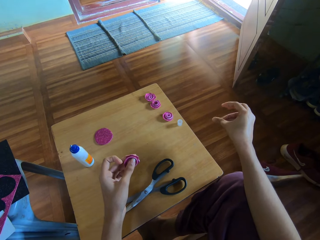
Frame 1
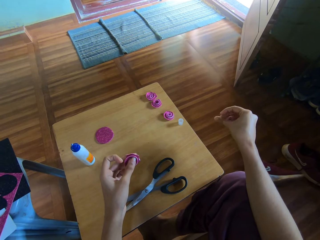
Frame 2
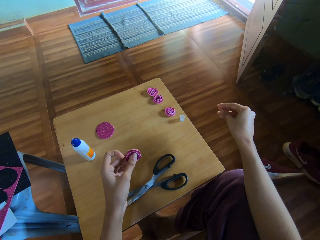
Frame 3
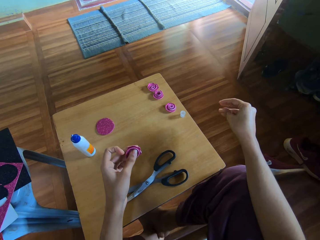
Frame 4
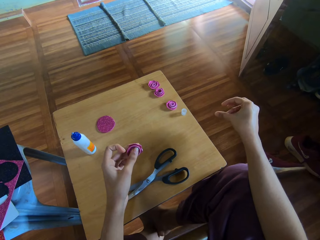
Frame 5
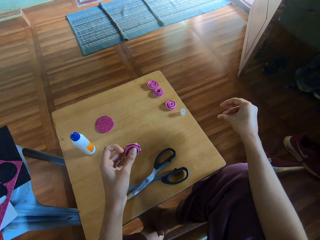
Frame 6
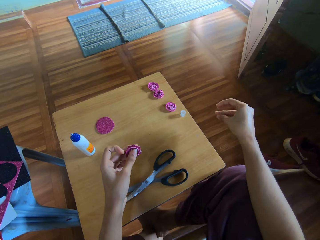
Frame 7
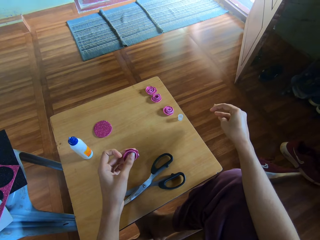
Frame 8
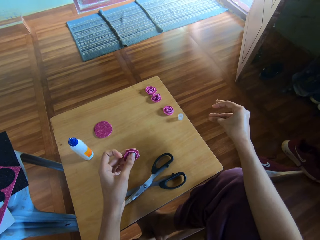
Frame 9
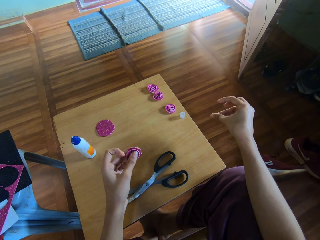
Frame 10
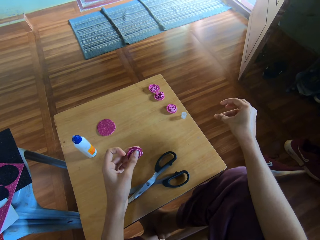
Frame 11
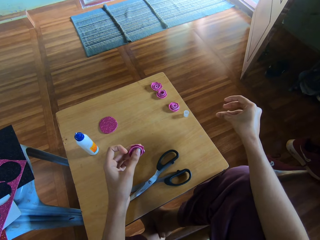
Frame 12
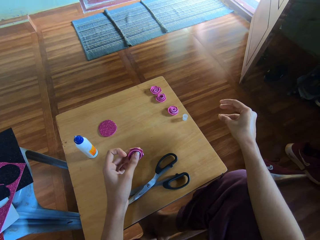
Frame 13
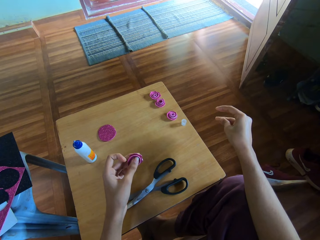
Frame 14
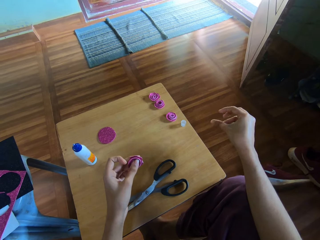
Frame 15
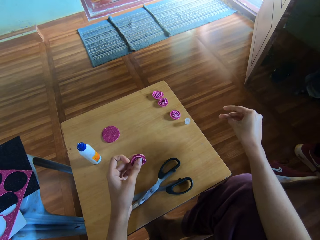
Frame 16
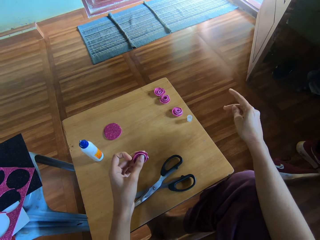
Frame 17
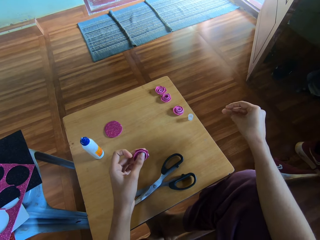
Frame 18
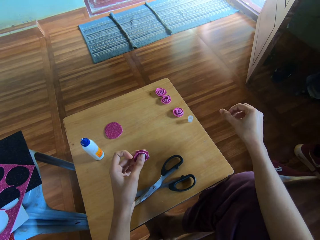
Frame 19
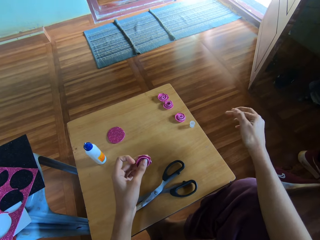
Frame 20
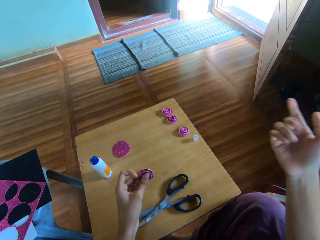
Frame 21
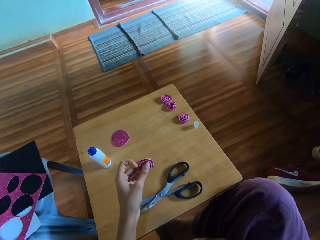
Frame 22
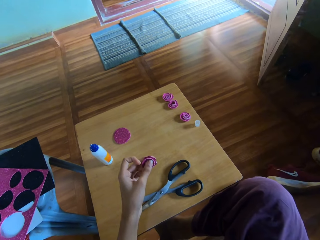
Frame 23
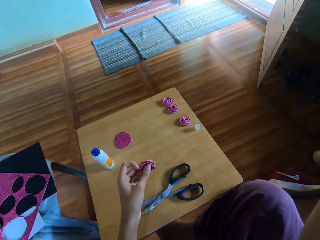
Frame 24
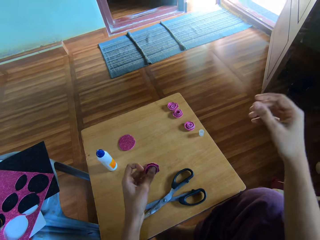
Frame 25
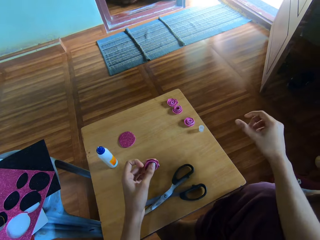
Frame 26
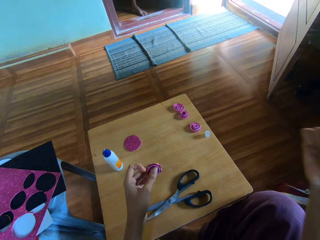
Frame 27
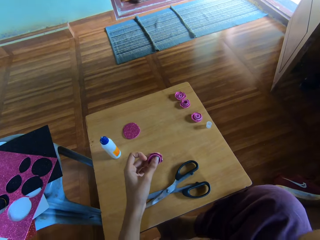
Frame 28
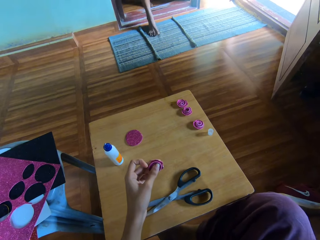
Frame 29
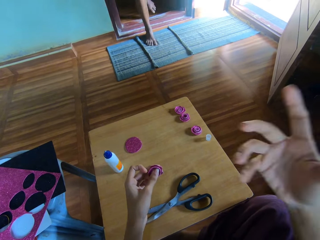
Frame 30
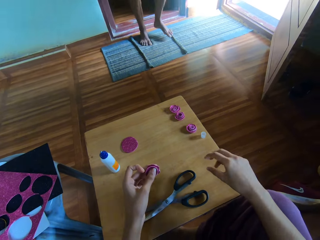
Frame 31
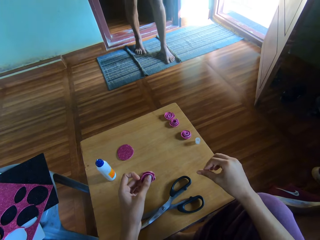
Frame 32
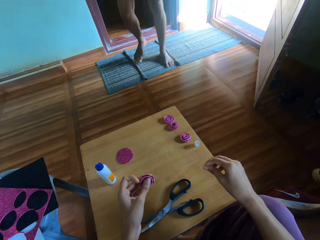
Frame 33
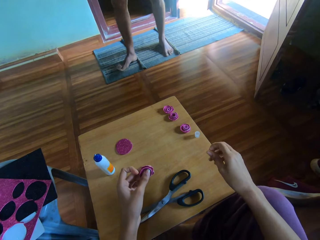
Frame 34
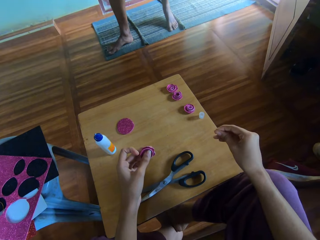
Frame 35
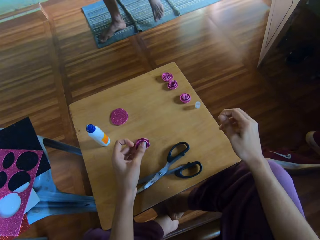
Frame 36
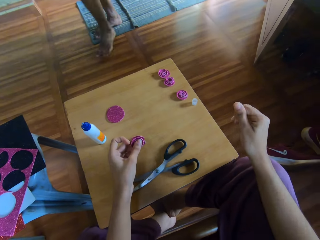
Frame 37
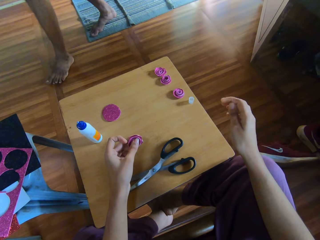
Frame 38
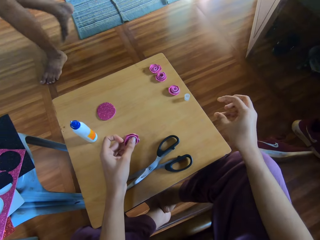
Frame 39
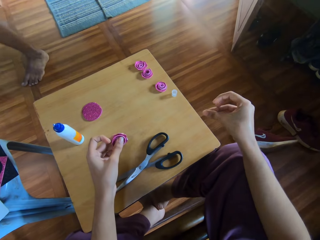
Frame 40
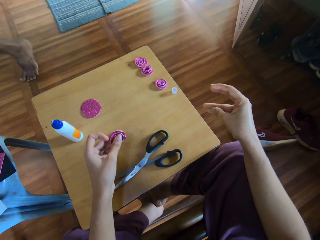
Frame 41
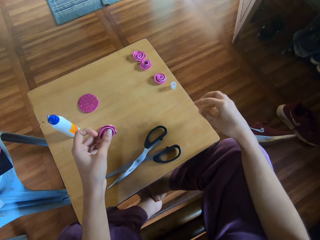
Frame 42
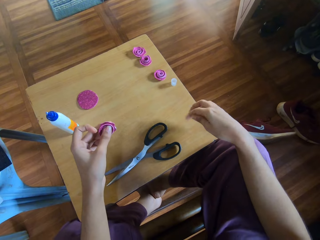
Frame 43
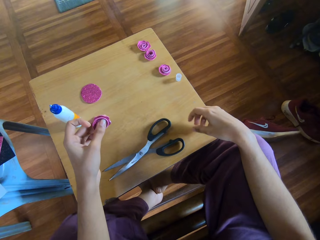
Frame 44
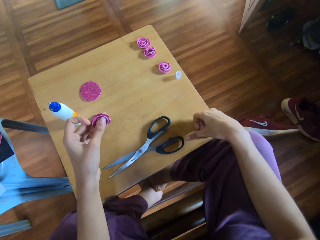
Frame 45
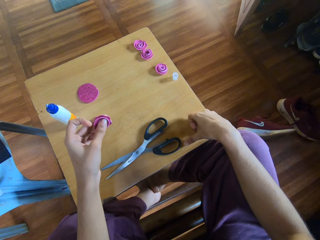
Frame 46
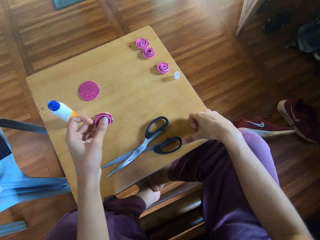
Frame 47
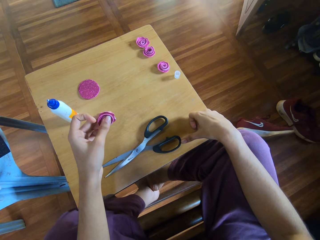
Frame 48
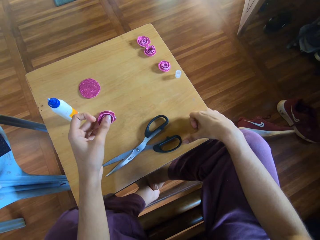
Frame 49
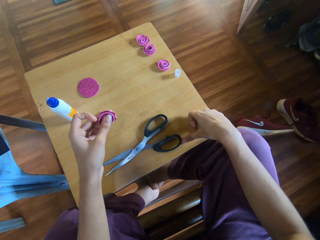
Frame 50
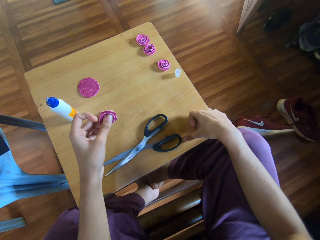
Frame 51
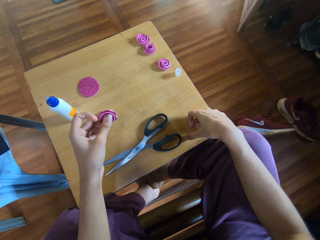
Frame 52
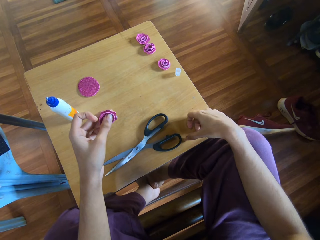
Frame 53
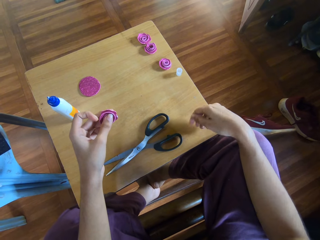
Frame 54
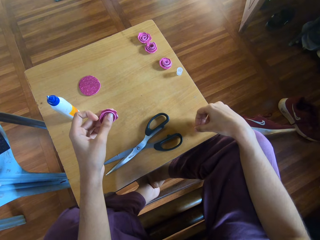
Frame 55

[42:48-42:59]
The camera wearer raises his right hand. He lowers his right hand. He raises his right hand. He interacts with a man. He lowers his right hand. He rubs the fingers. He puts his right hand on the table.

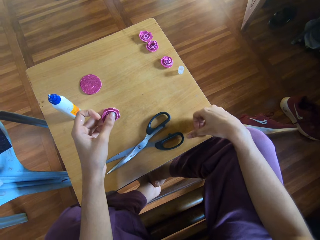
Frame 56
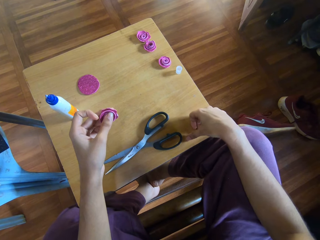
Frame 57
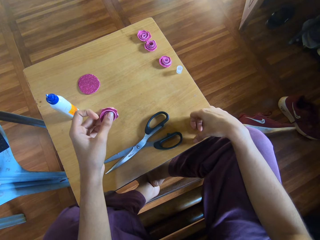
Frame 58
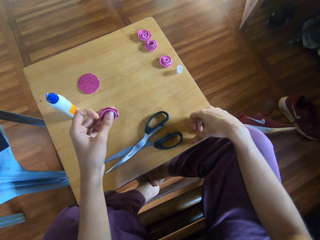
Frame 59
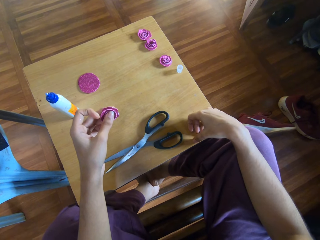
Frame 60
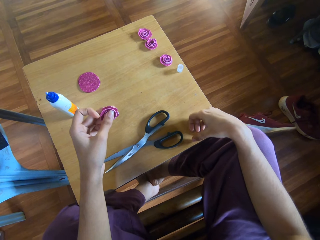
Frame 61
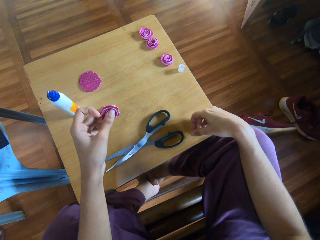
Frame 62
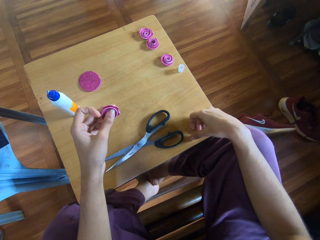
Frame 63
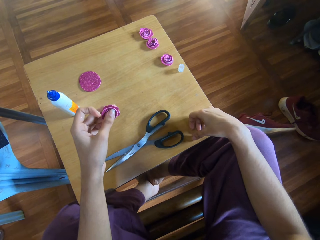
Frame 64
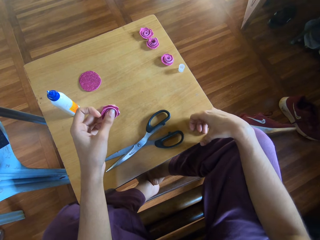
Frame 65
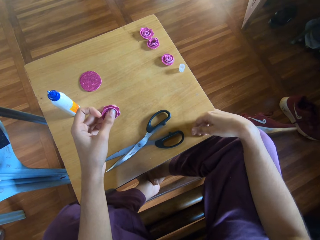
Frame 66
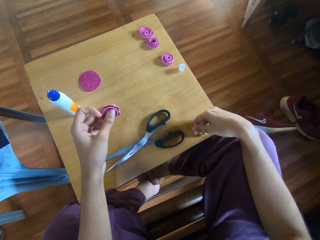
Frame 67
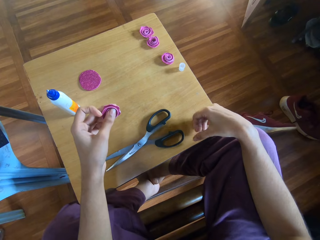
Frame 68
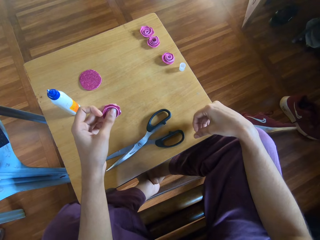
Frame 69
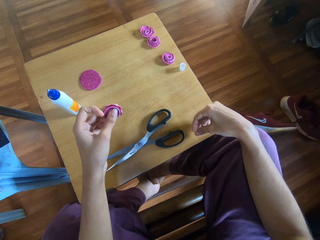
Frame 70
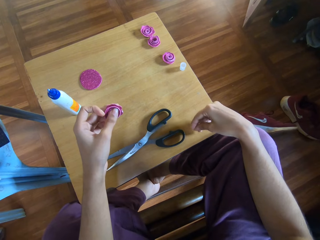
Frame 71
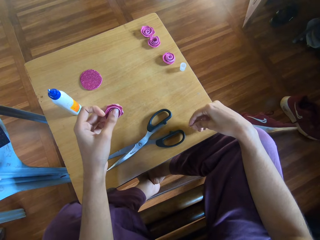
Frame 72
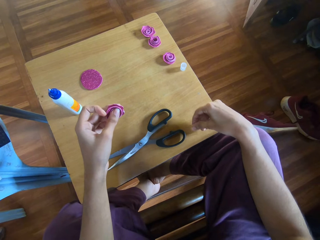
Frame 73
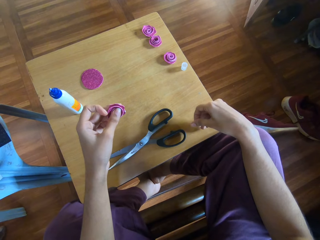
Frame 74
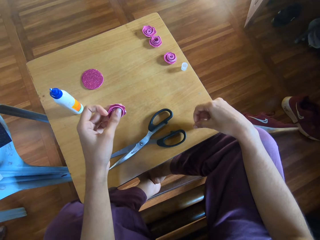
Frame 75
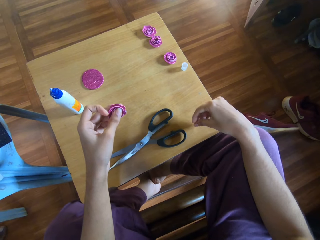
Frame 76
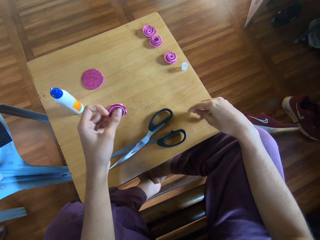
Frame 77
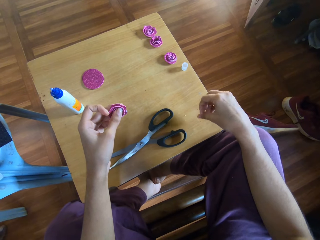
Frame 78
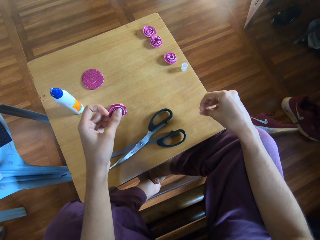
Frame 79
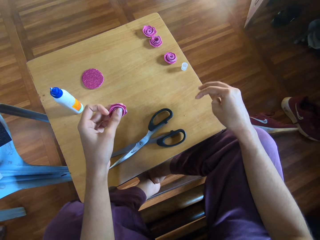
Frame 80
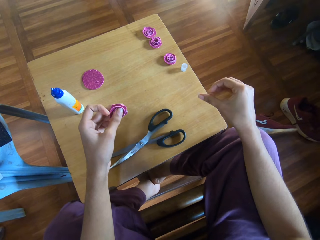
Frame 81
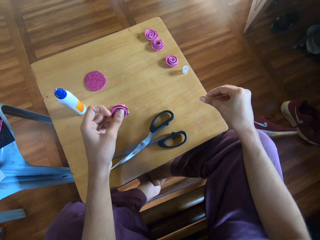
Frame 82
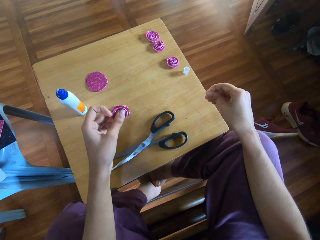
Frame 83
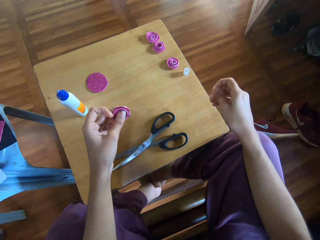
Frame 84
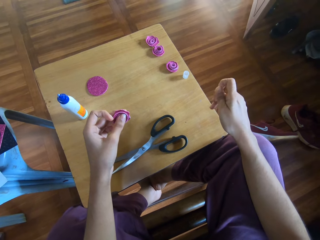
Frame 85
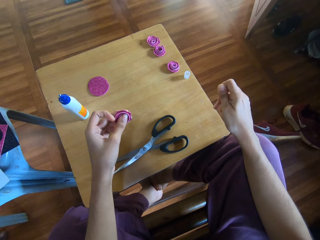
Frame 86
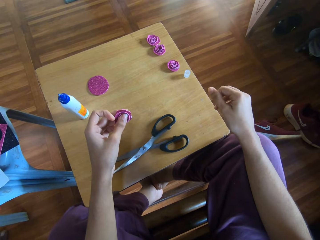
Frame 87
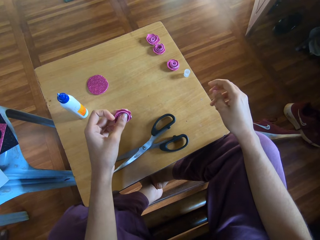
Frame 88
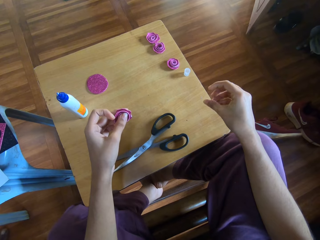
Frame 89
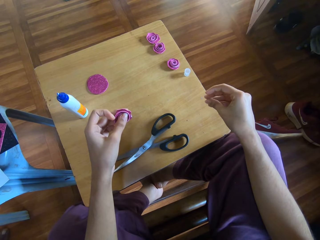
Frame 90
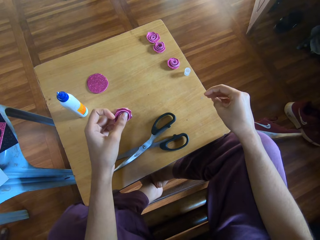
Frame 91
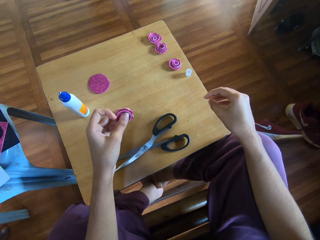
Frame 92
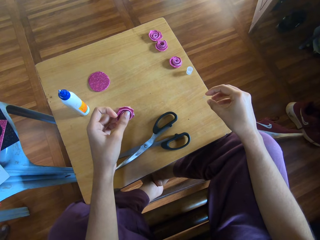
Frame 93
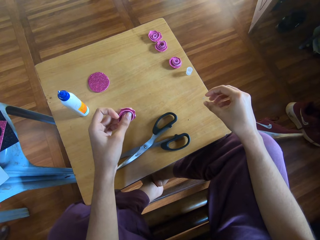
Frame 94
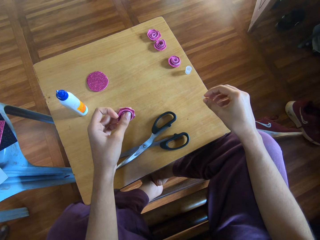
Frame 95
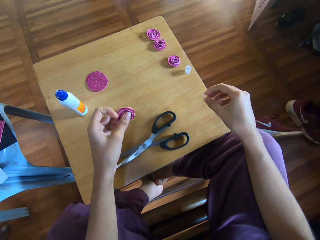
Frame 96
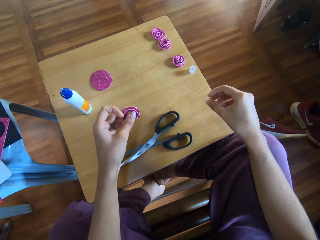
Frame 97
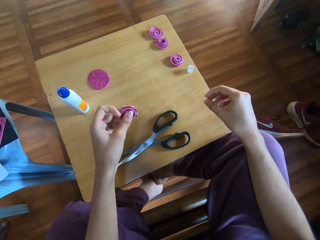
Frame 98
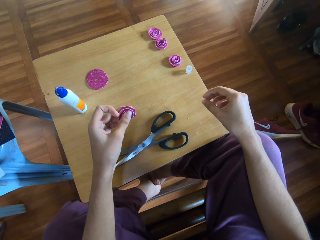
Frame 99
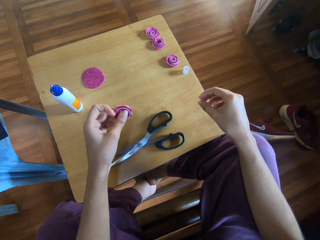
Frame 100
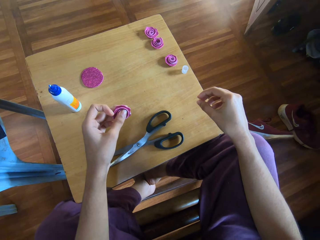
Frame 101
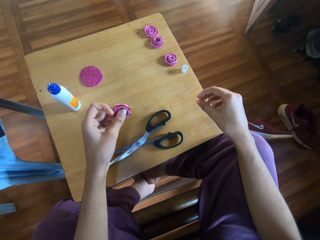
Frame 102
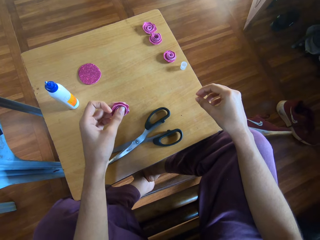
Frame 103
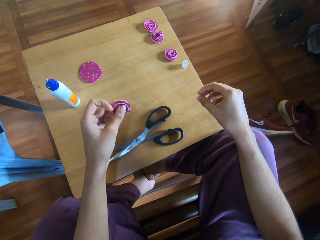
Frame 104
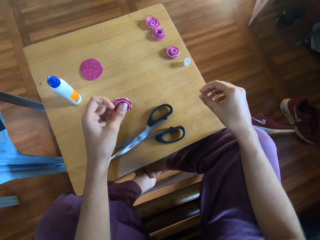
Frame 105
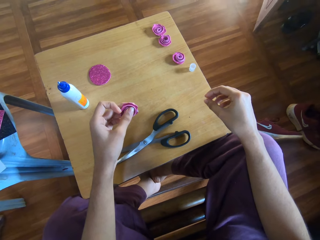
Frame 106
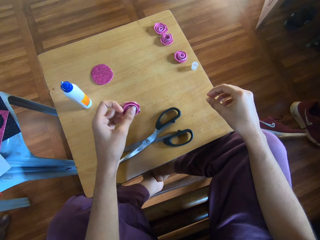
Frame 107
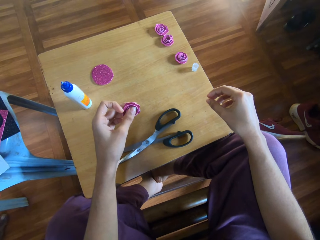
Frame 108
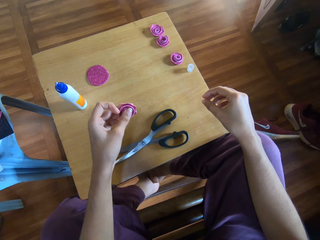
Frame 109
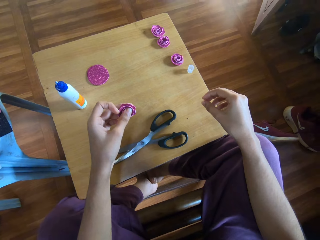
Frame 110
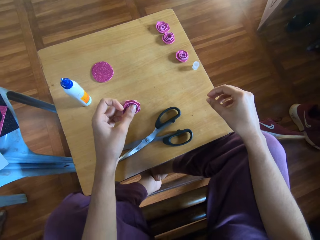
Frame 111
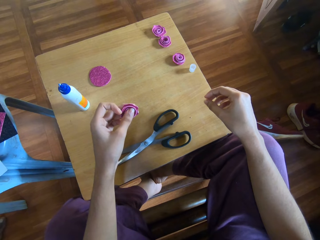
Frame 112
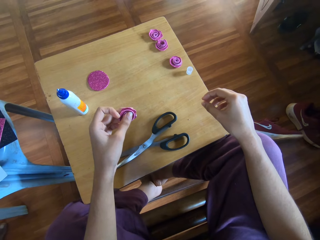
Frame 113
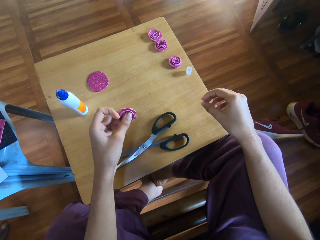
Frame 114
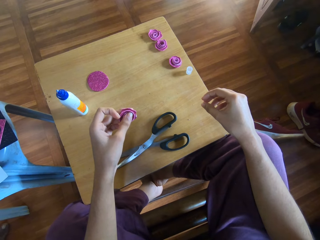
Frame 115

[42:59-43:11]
The camera wearer rubs the fingers. She touches the table. She rubs her right fingers together. She stares at the table.
